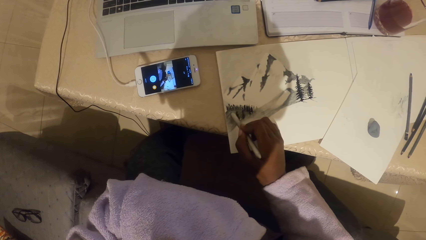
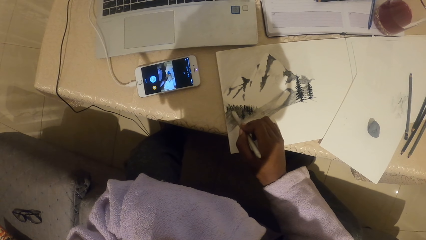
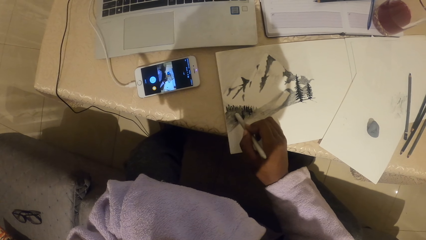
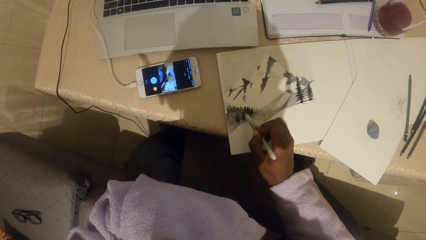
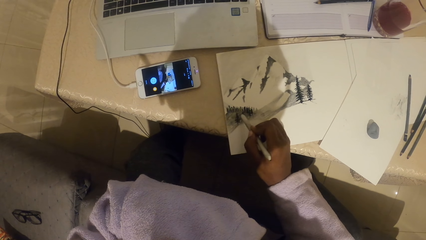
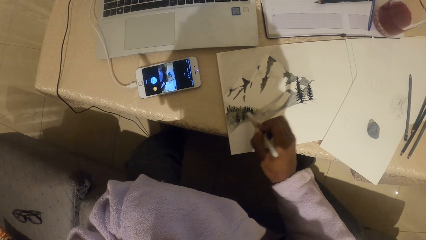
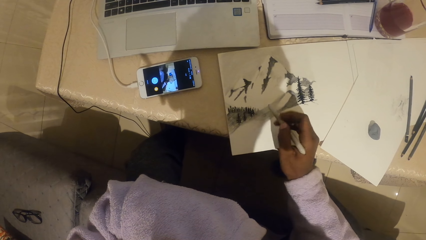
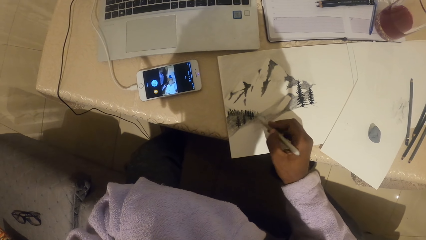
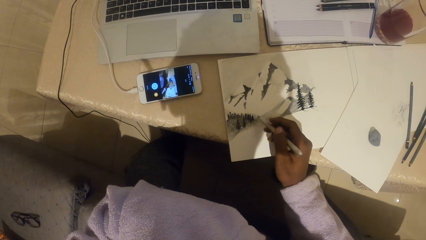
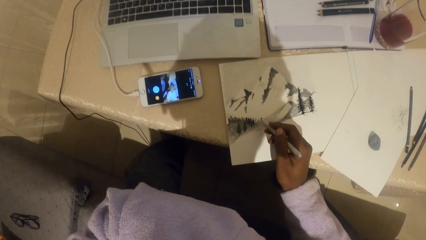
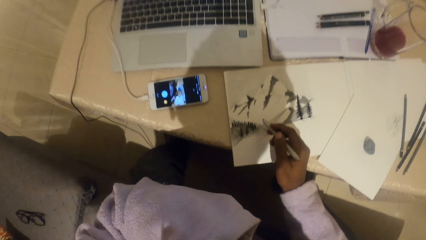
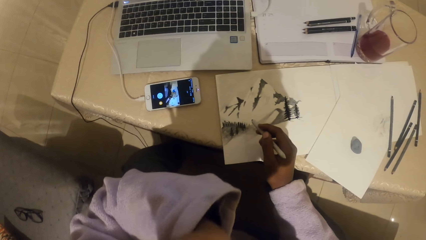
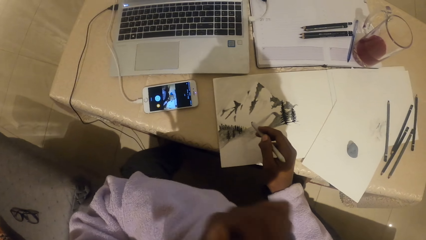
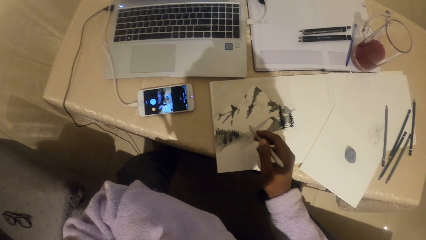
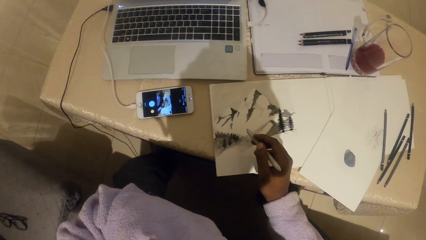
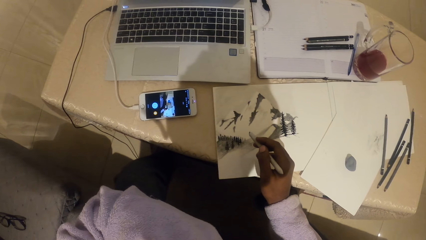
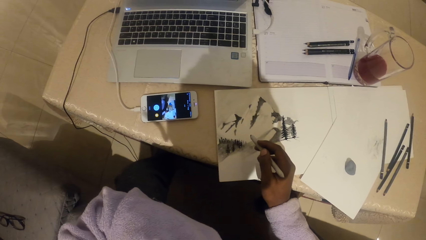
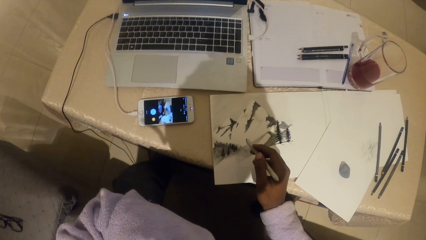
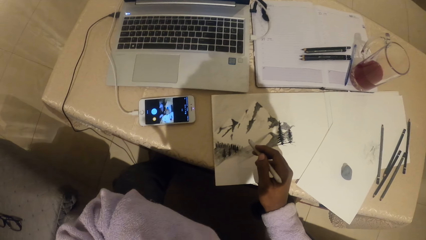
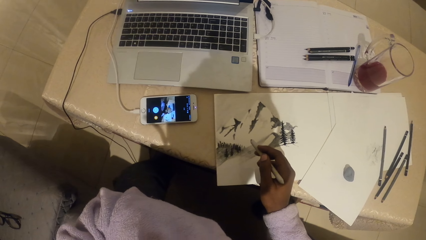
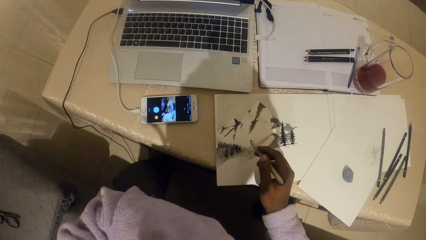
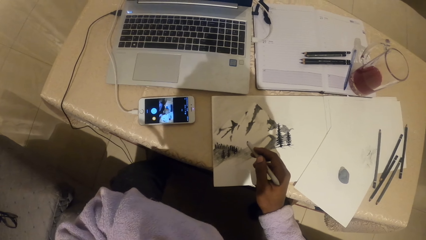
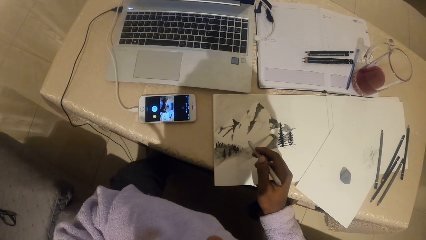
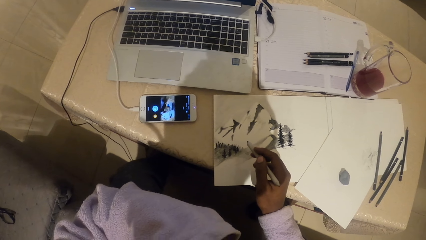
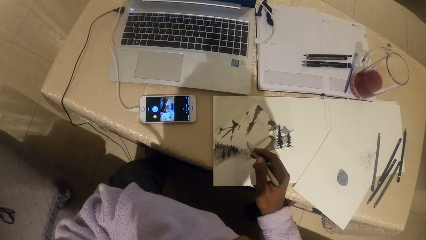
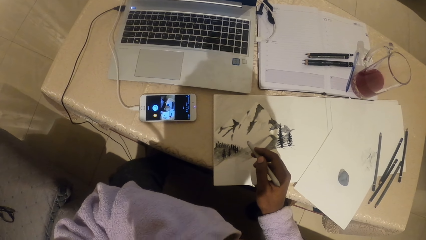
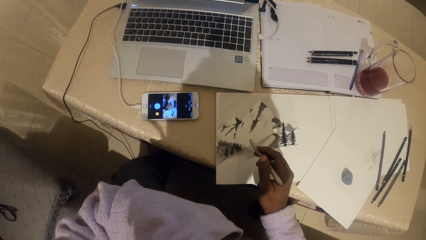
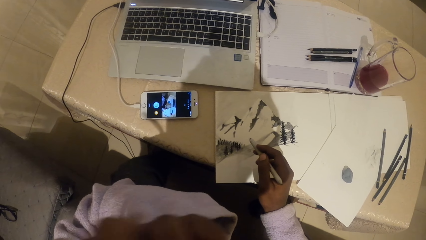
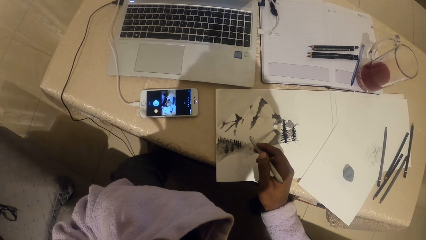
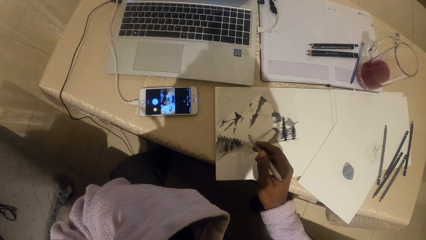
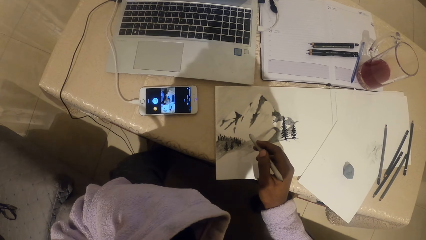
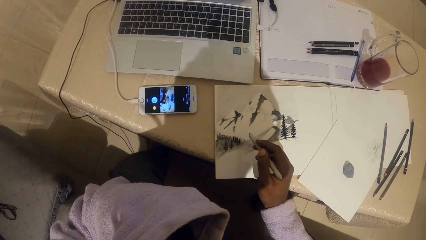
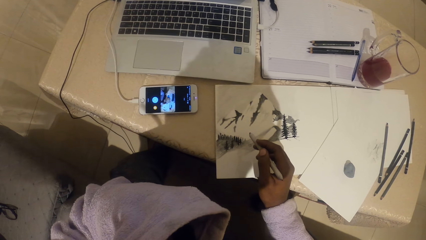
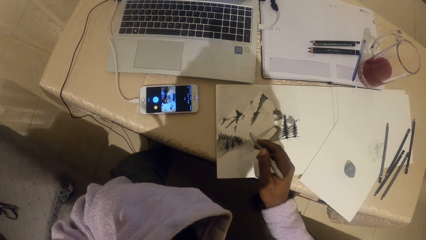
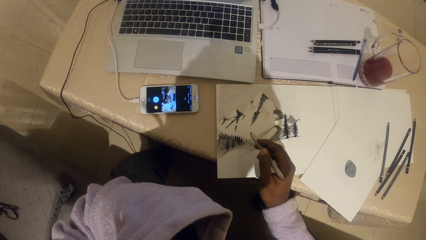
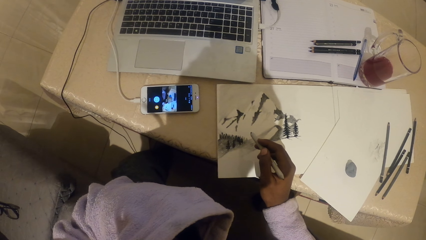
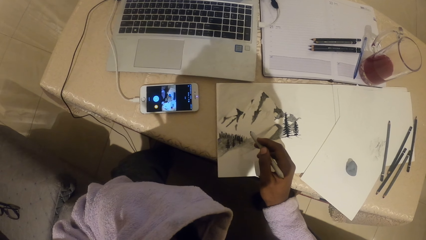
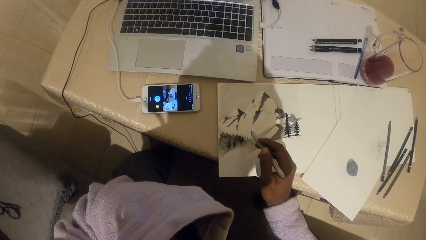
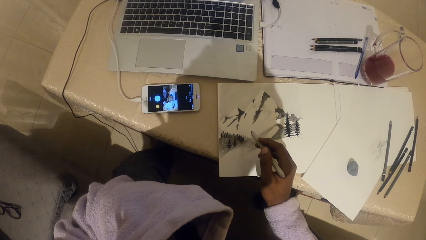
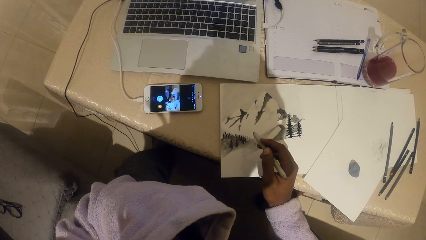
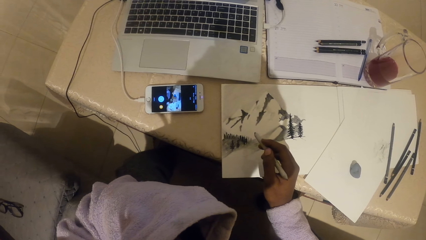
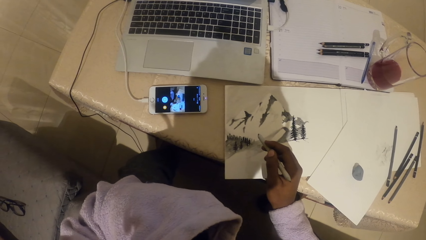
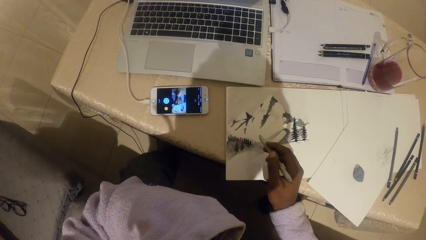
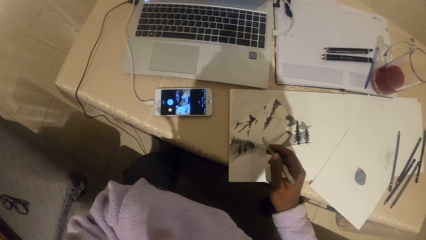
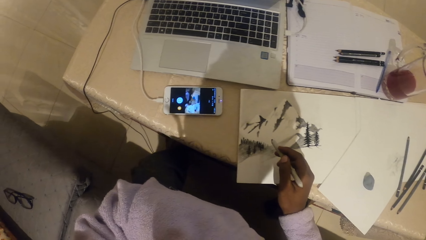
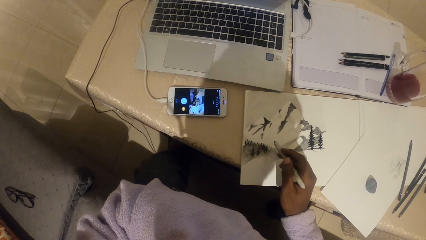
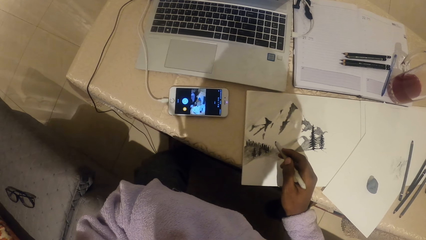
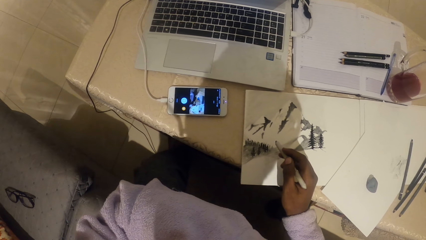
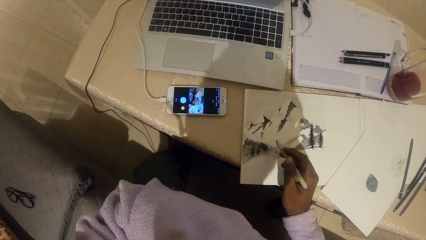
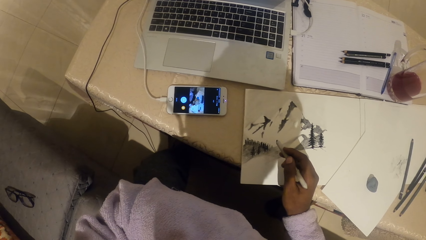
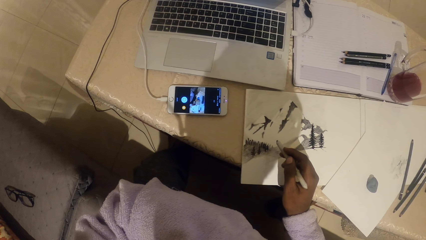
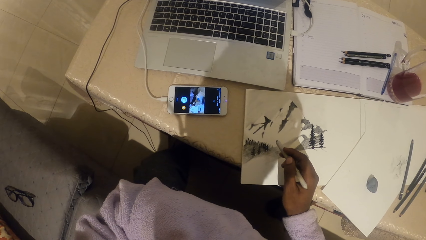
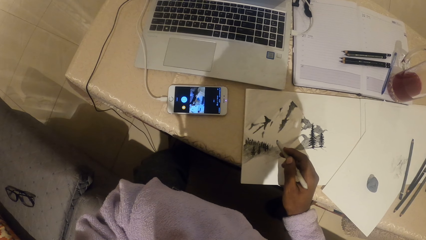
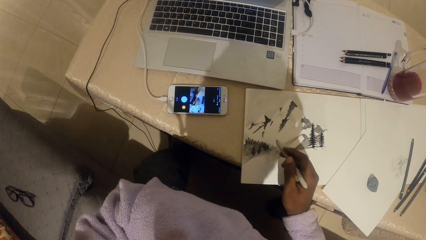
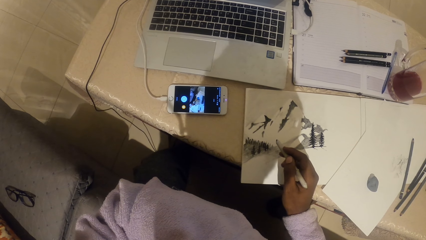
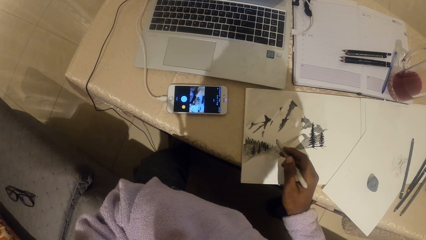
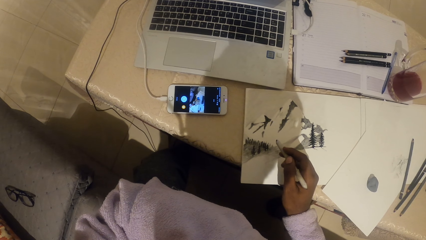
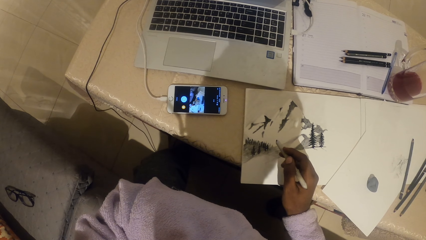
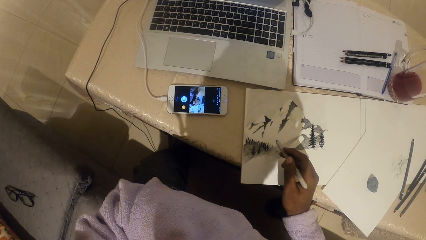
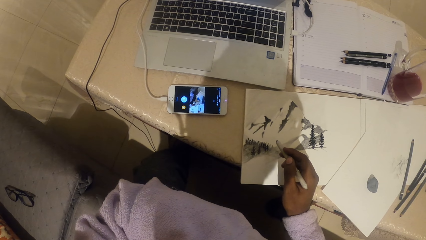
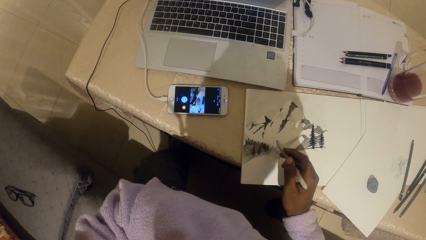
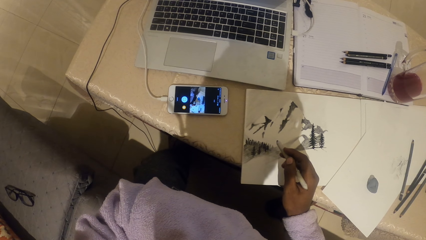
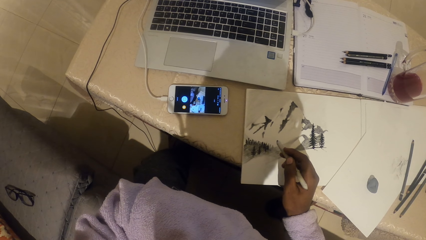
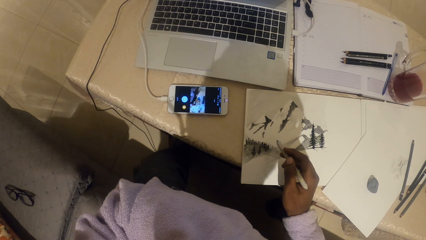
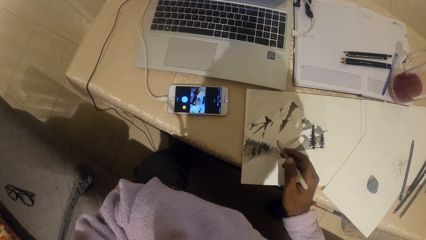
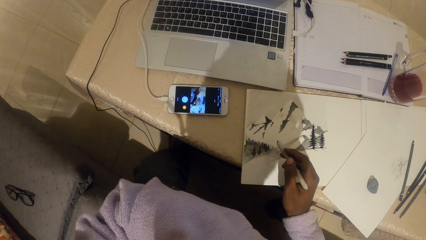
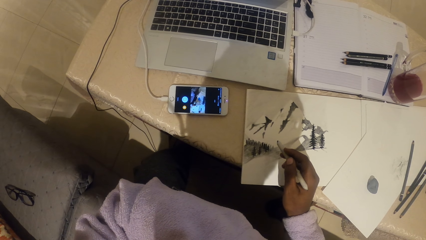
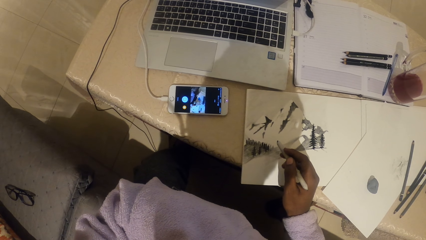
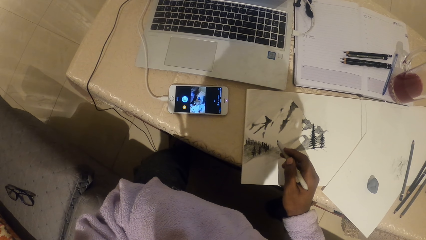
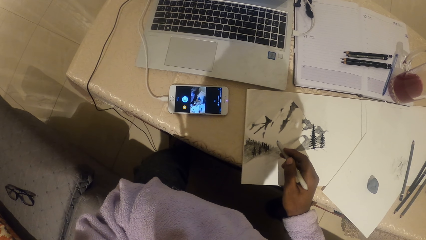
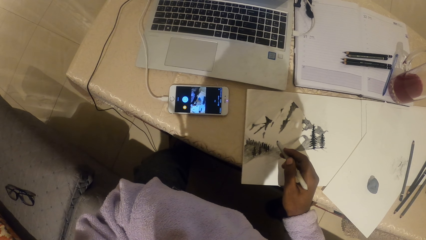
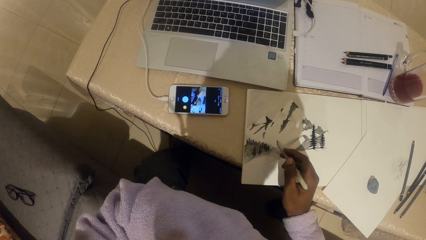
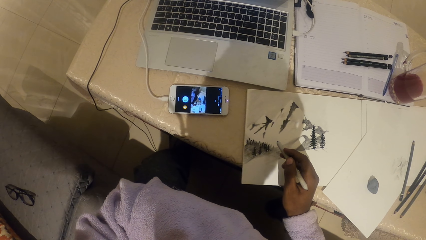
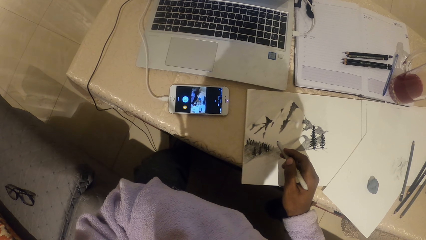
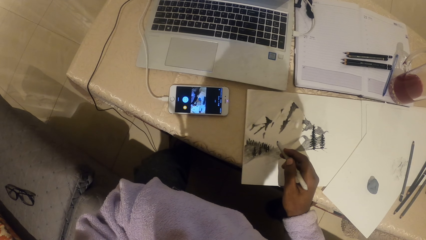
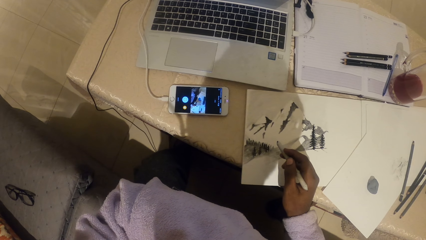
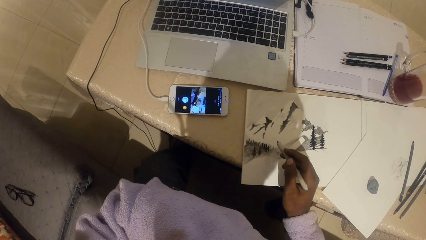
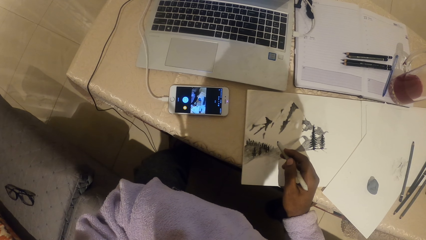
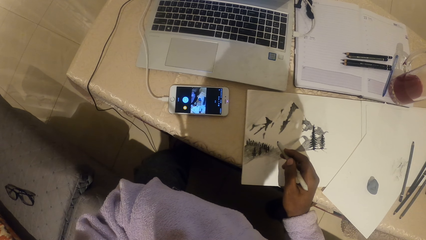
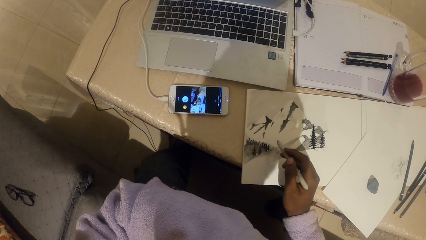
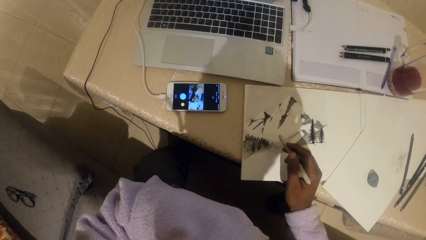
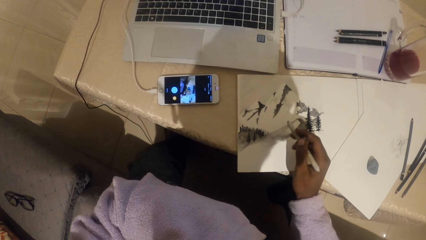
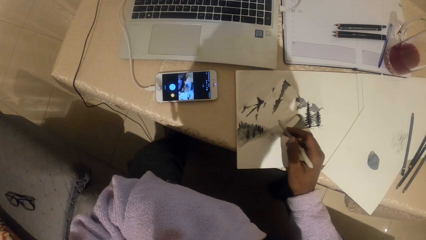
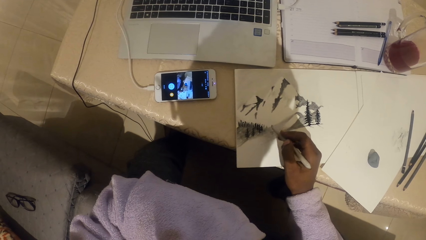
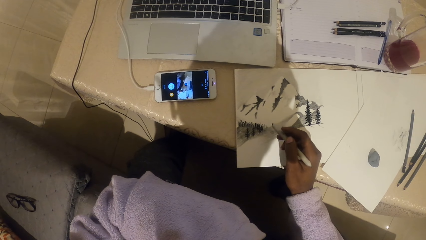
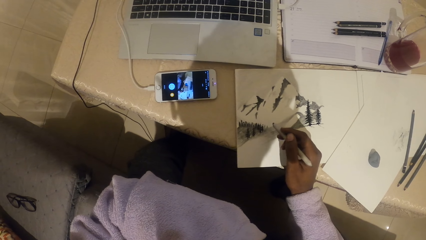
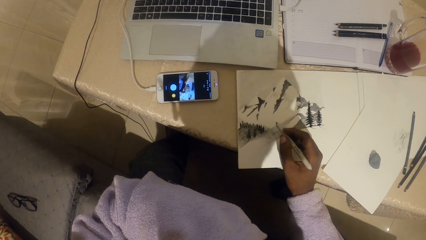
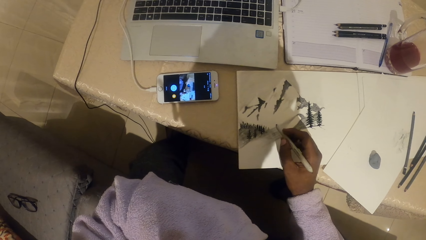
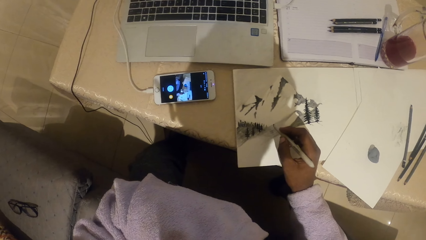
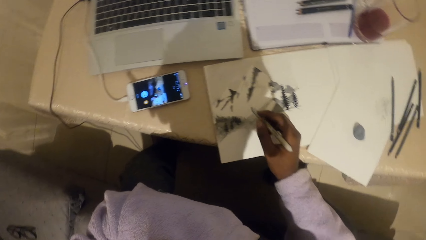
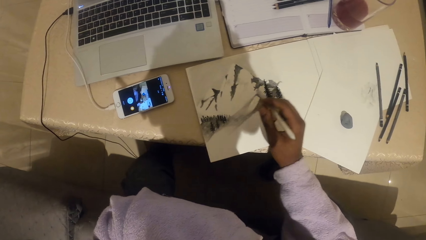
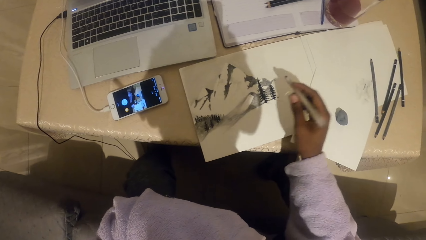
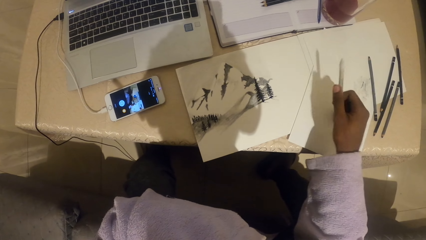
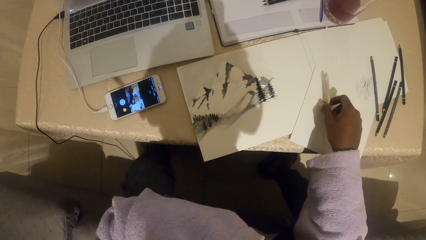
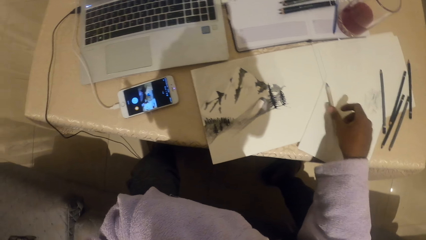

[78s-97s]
The camera wearer moves the hand. They hold the pencil. They look around. They look at the phone.
